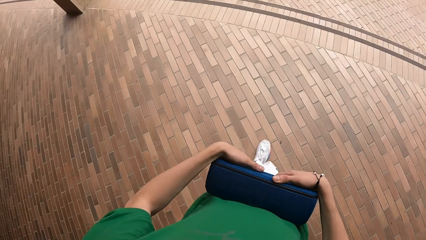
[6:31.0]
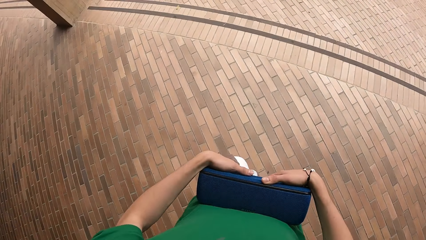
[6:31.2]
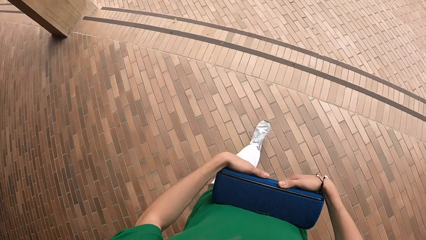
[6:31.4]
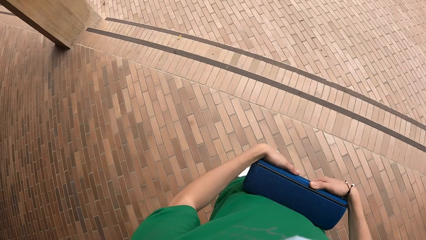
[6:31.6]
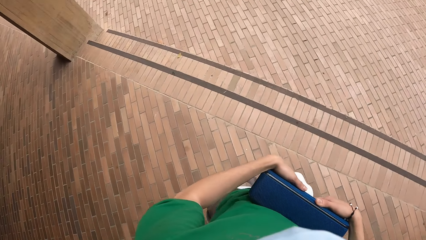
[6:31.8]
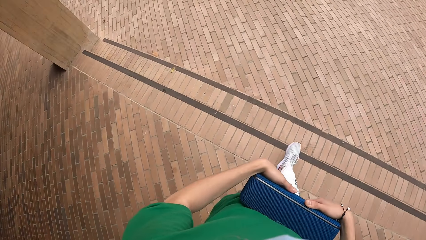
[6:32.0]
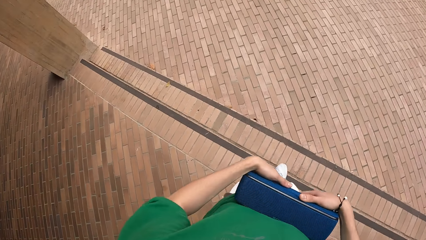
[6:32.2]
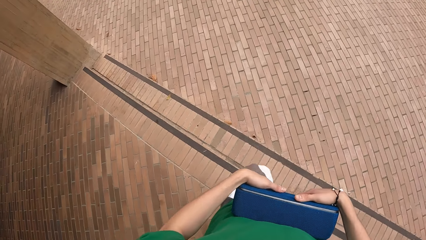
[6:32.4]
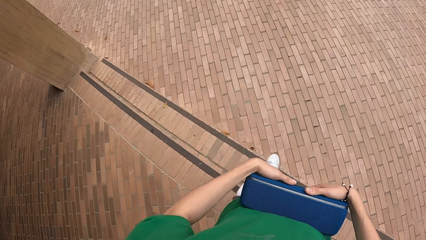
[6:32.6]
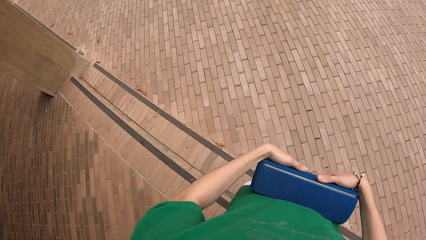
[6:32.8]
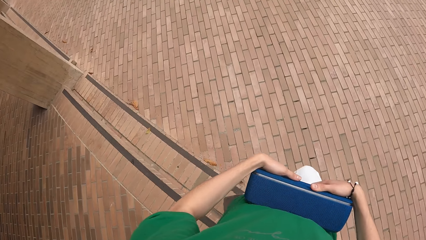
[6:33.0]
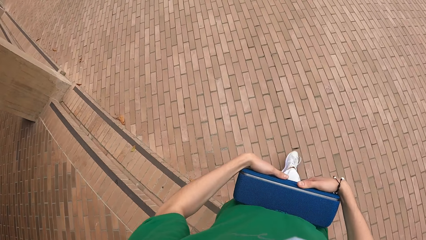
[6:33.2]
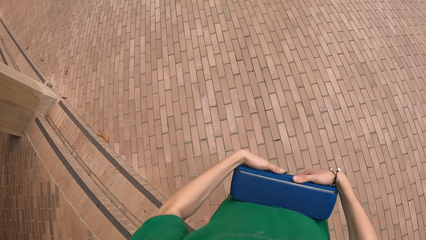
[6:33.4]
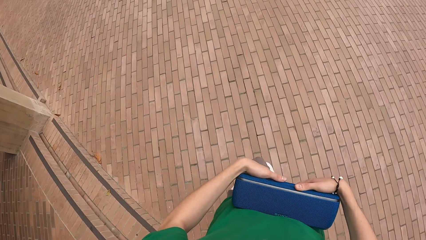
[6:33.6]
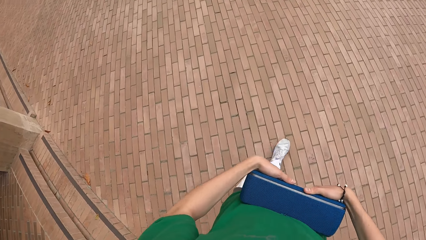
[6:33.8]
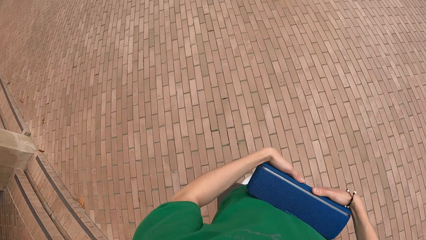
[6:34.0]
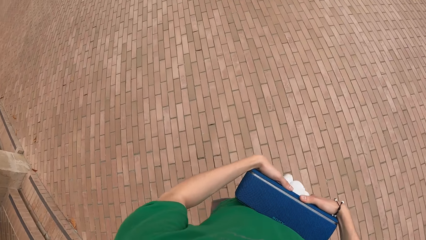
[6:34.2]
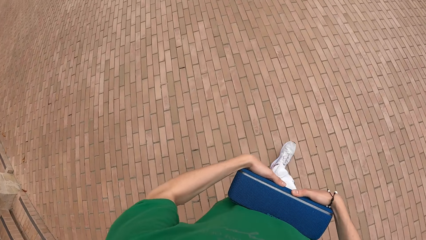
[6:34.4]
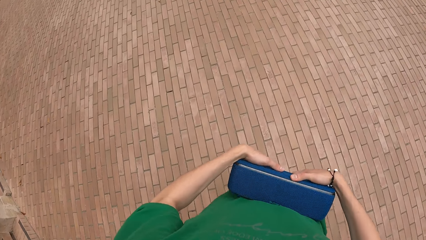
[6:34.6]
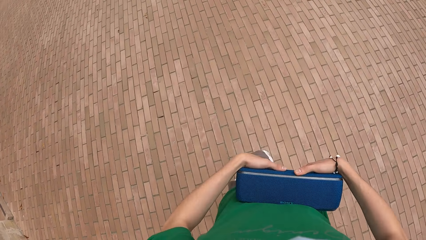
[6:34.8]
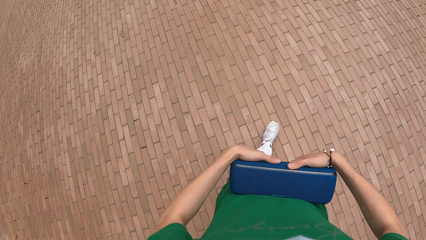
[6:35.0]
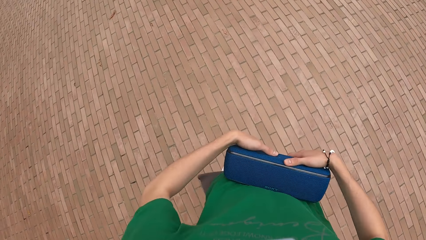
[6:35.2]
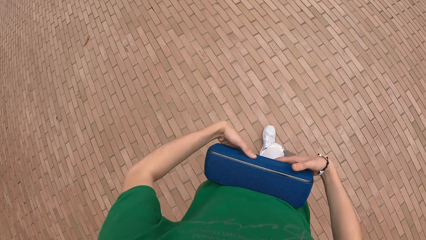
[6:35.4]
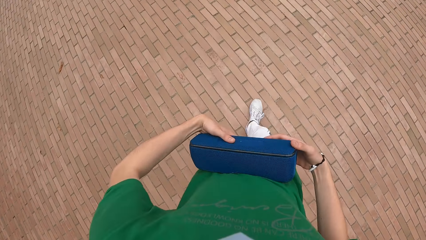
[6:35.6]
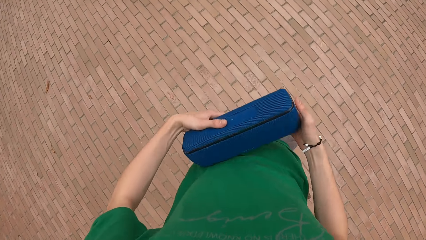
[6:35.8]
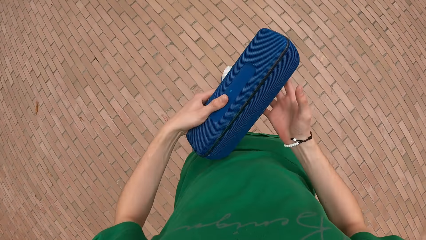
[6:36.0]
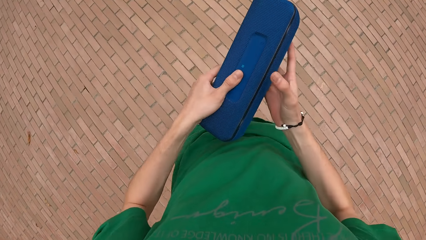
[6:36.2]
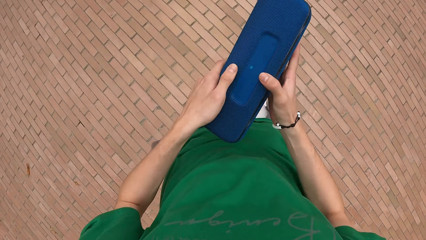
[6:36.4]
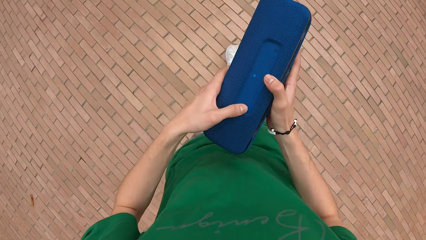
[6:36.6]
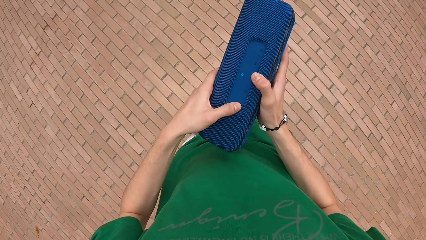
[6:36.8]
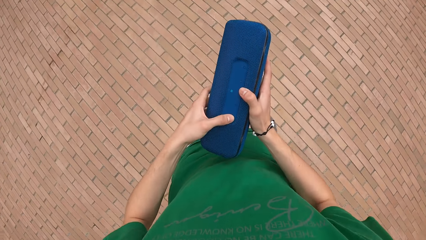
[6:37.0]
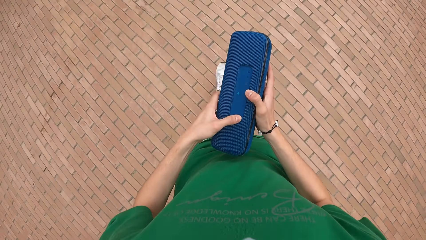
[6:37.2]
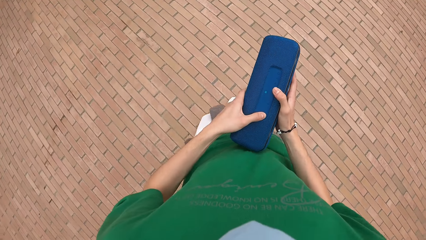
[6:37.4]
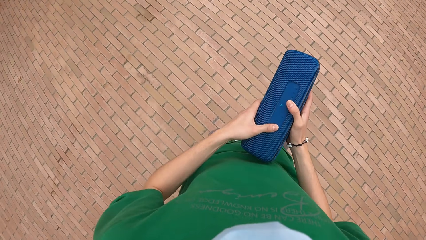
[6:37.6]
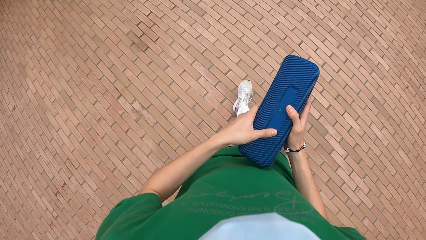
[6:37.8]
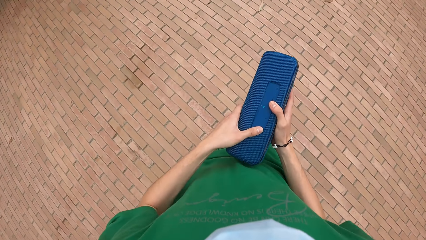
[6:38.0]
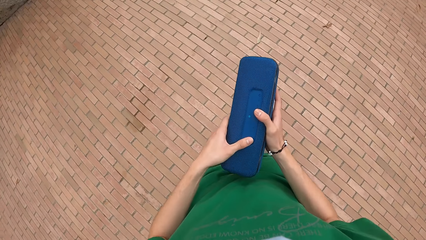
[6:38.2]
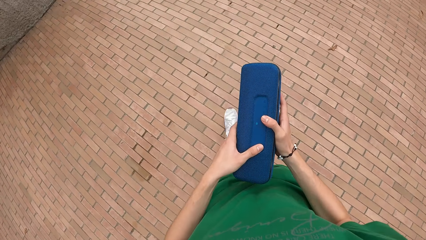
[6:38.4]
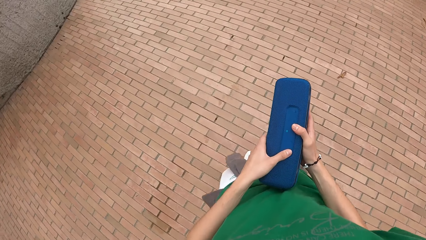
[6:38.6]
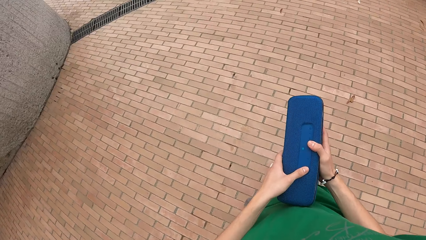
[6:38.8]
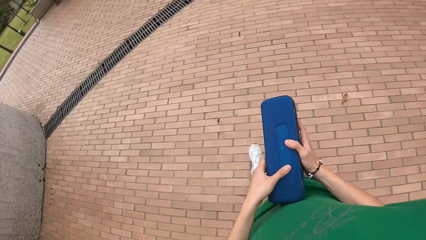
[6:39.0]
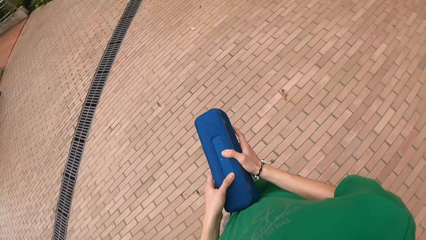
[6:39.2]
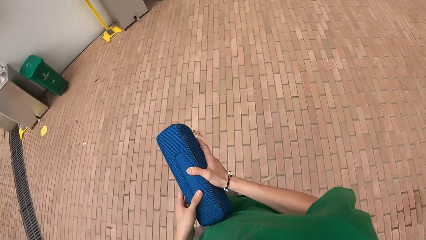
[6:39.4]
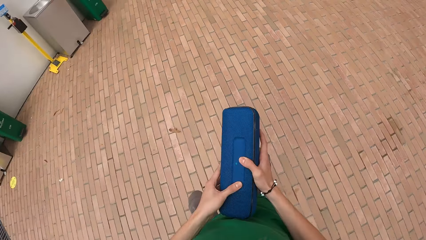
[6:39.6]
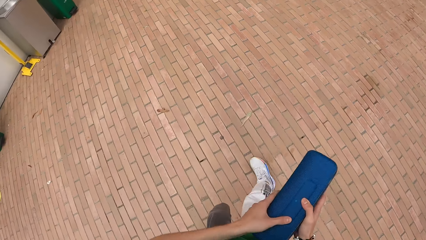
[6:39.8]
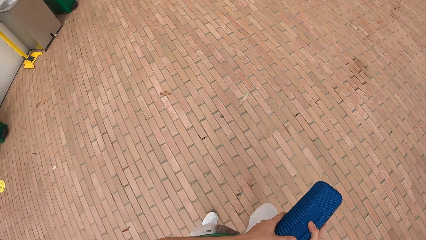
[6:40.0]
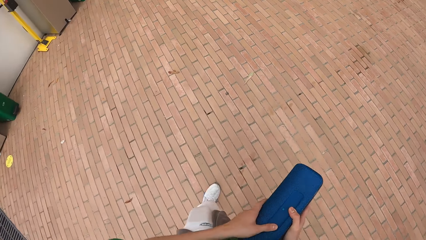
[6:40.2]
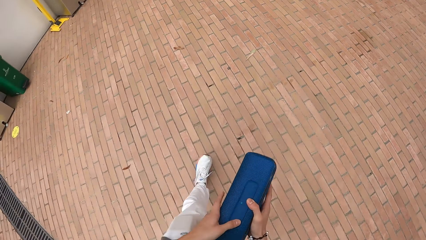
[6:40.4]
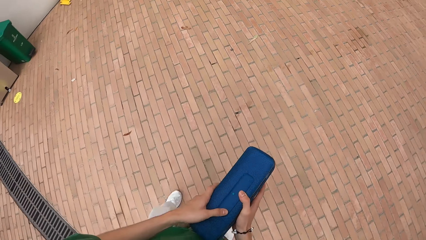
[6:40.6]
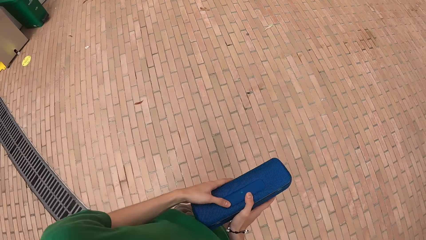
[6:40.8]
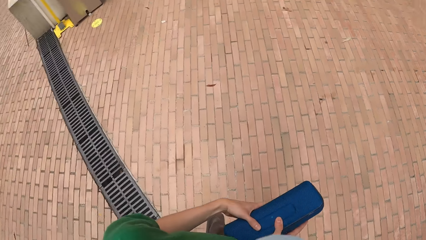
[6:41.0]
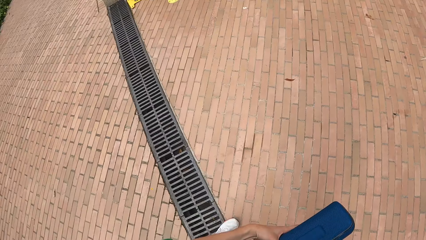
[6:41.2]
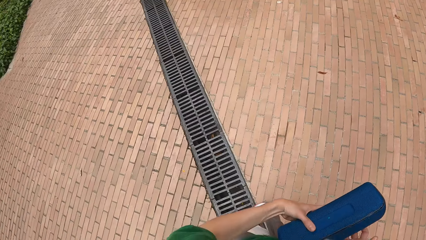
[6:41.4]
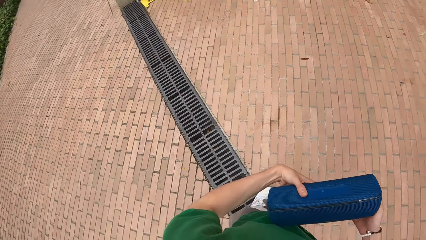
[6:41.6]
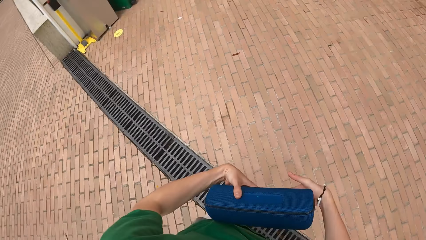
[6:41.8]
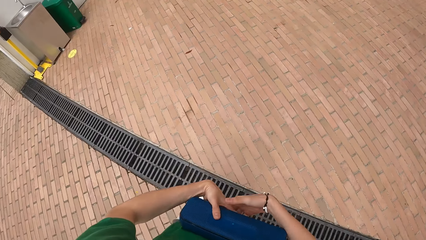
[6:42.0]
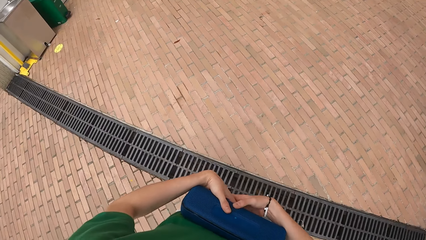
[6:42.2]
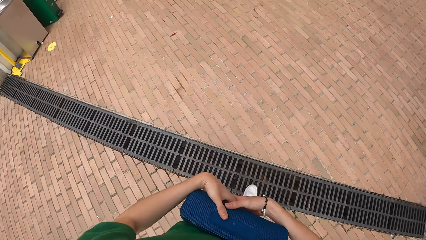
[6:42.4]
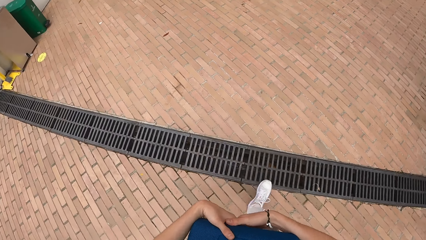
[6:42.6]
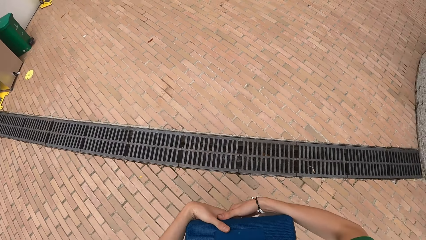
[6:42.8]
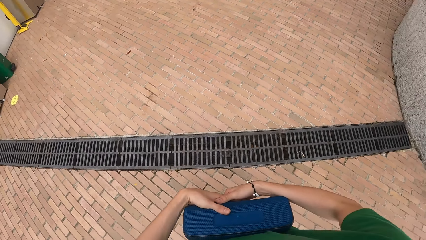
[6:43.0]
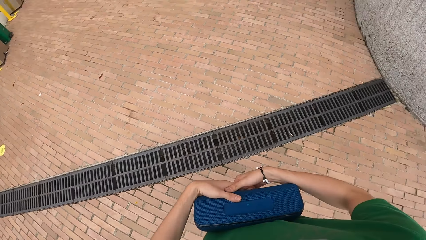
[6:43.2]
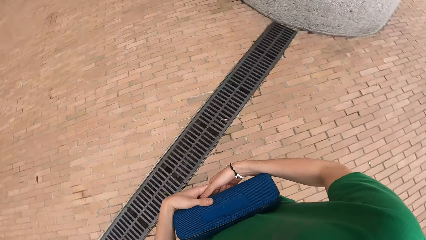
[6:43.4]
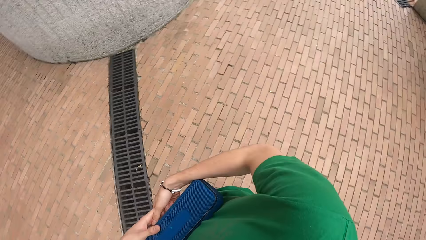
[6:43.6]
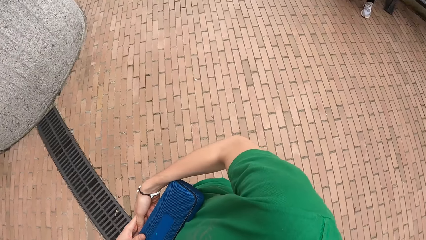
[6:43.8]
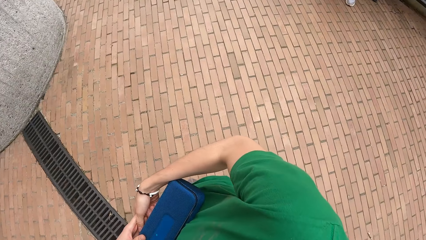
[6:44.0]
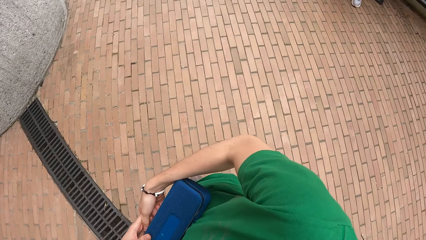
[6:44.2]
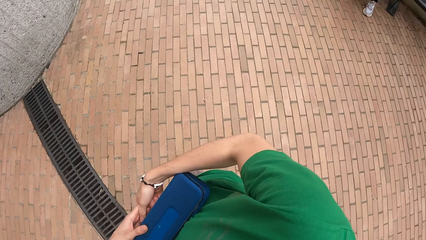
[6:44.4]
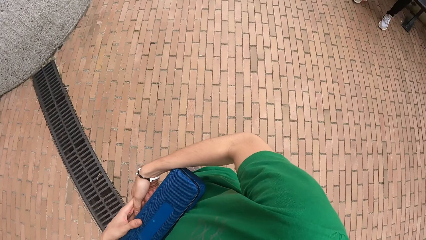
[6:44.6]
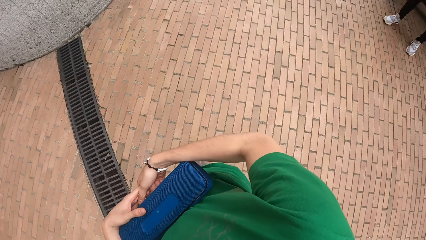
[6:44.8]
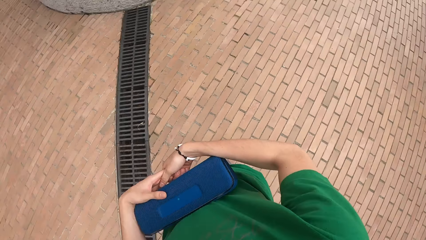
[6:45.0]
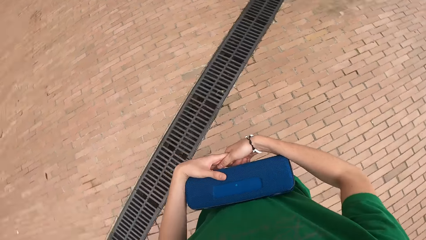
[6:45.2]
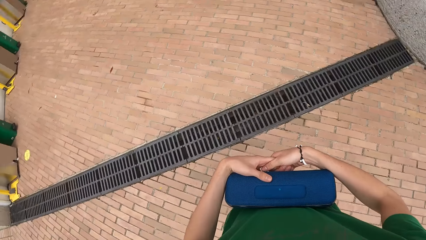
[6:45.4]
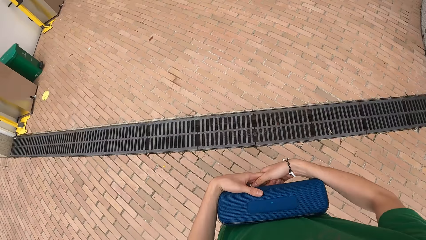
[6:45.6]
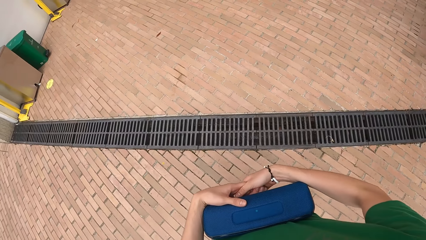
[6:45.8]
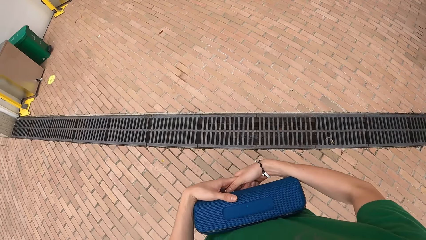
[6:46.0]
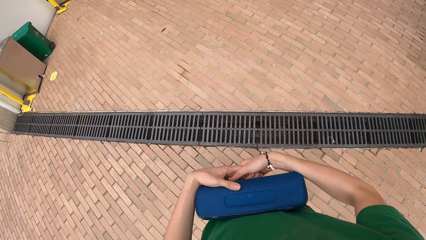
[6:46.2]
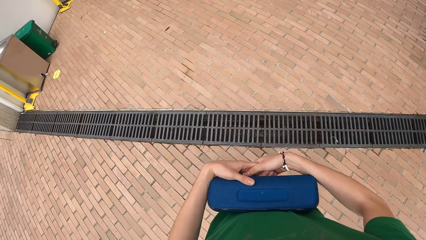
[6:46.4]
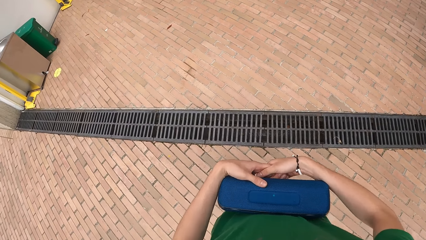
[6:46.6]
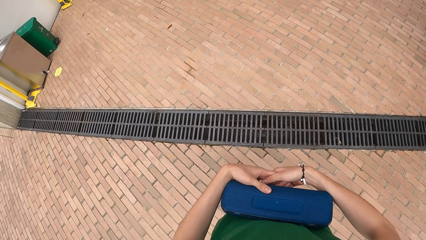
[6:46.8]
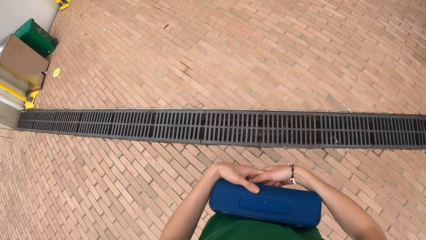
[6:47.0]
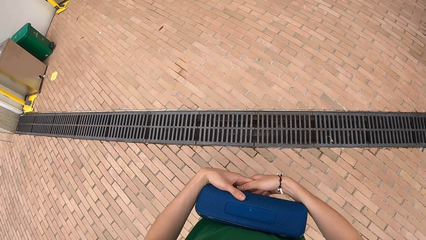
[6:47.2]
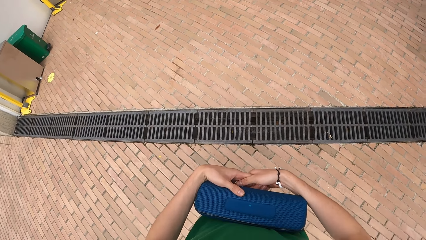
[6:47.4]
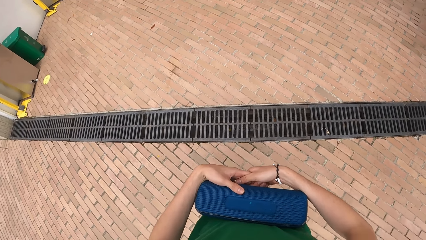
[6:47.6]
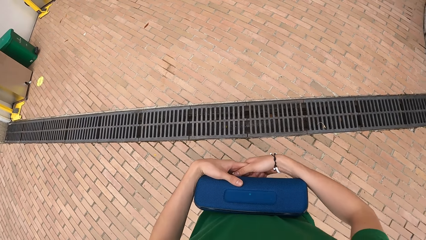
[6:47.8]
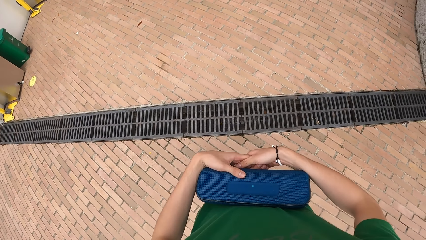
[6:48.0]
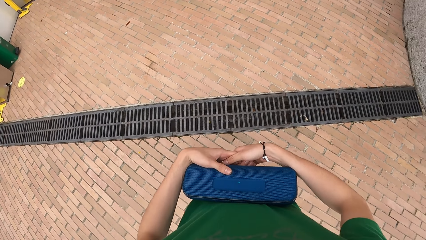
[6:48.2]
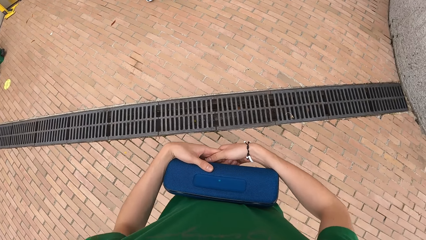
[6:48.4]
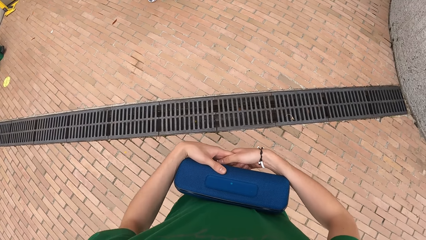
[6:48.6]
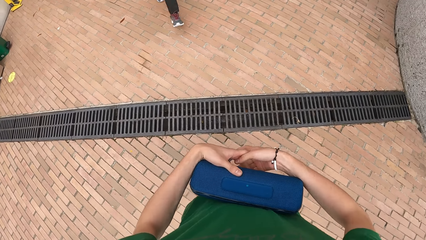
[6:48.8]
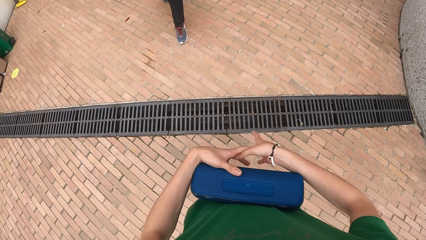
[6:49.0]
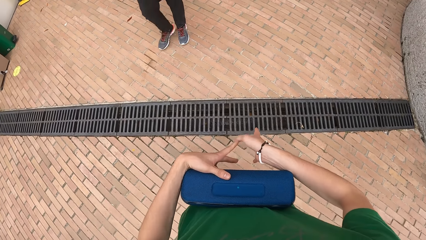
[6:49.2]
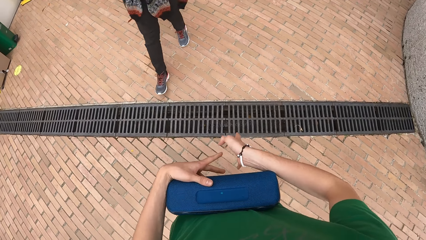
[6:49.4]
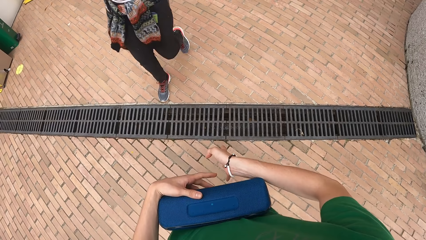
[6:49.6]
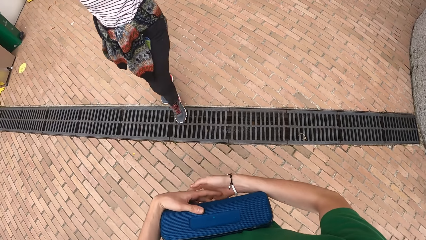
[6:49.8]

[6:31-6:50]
The camera wearer holds the Bluetooth device with both hands. They walk around. They look around the area.
